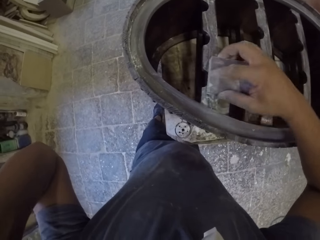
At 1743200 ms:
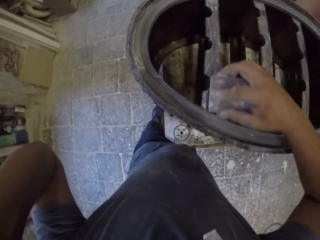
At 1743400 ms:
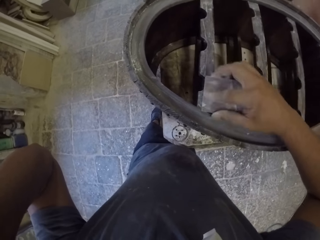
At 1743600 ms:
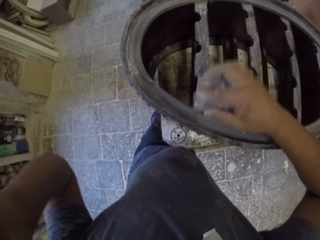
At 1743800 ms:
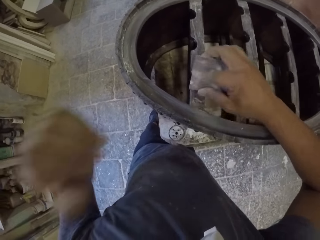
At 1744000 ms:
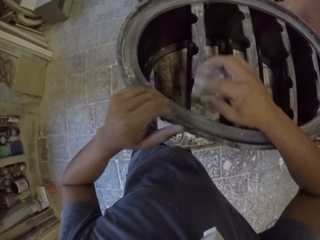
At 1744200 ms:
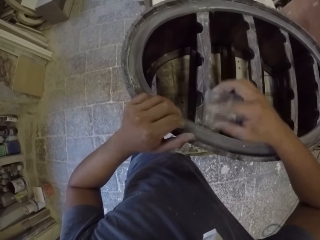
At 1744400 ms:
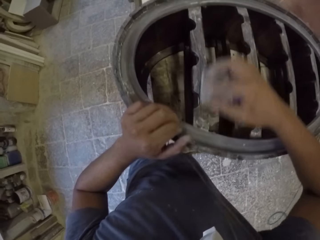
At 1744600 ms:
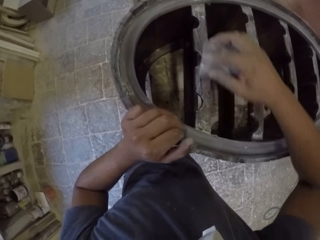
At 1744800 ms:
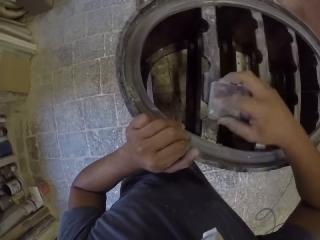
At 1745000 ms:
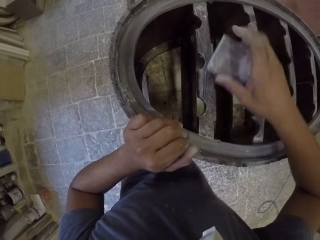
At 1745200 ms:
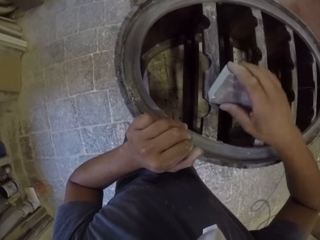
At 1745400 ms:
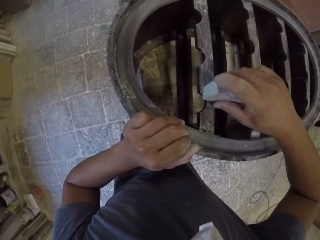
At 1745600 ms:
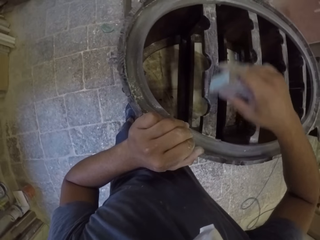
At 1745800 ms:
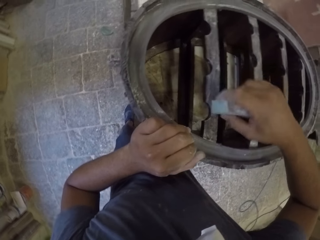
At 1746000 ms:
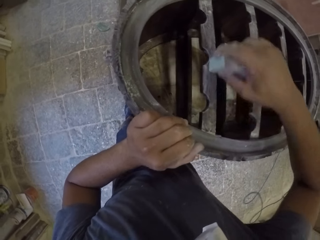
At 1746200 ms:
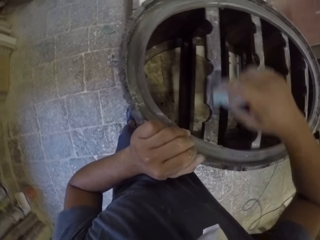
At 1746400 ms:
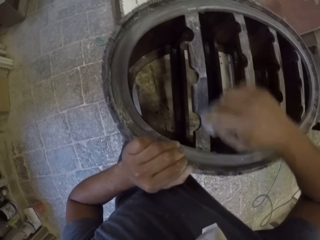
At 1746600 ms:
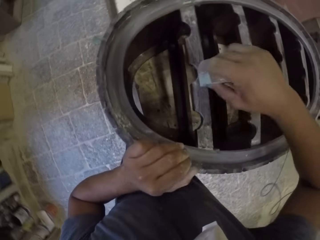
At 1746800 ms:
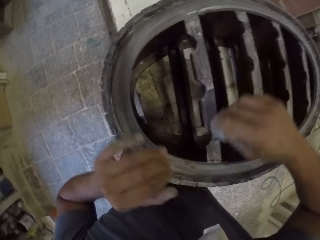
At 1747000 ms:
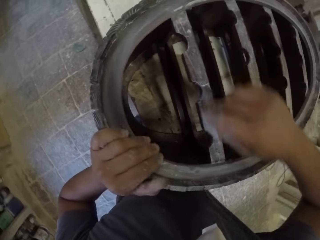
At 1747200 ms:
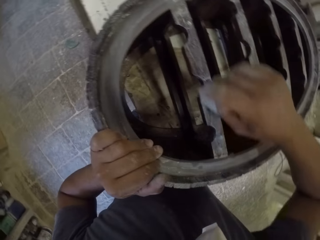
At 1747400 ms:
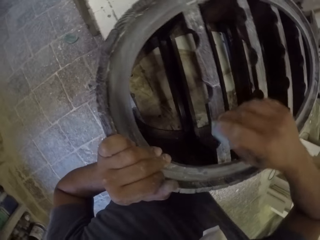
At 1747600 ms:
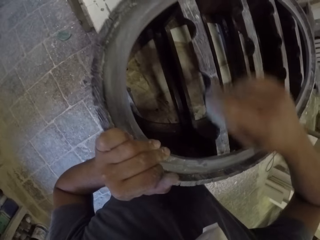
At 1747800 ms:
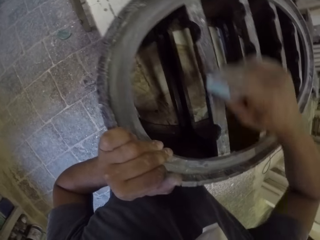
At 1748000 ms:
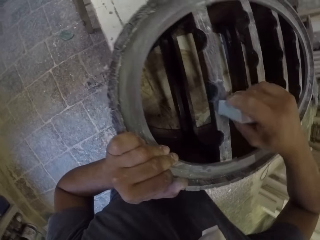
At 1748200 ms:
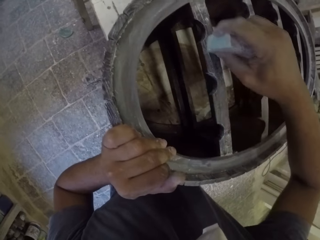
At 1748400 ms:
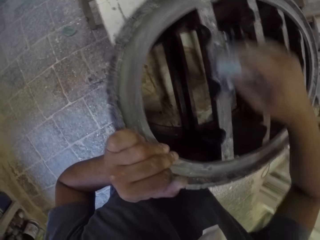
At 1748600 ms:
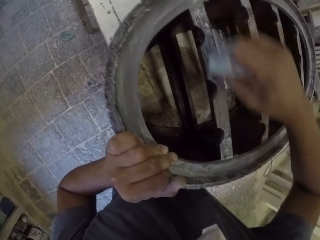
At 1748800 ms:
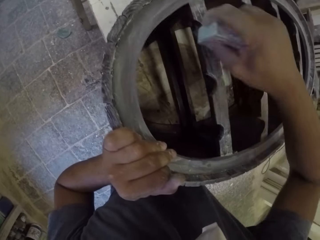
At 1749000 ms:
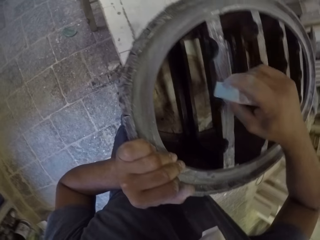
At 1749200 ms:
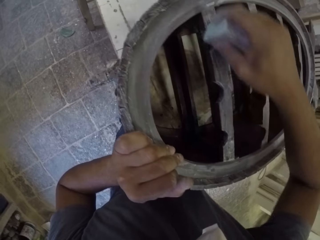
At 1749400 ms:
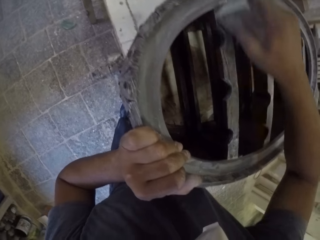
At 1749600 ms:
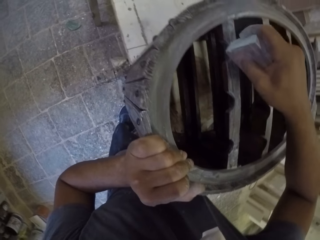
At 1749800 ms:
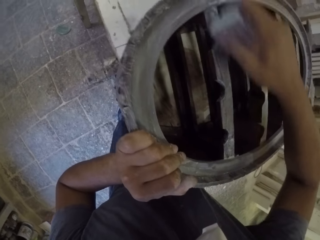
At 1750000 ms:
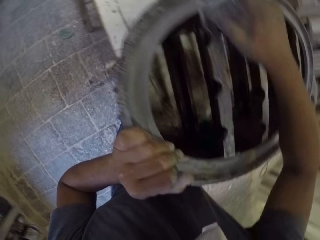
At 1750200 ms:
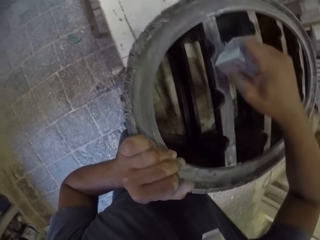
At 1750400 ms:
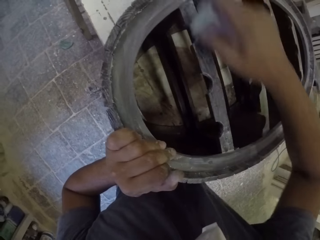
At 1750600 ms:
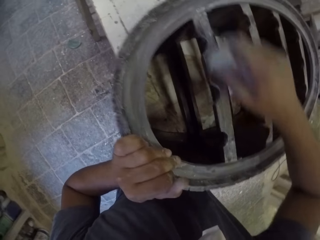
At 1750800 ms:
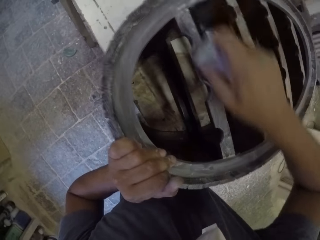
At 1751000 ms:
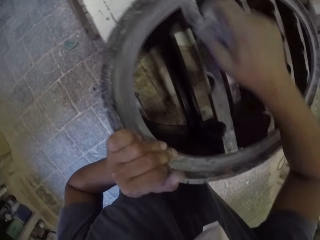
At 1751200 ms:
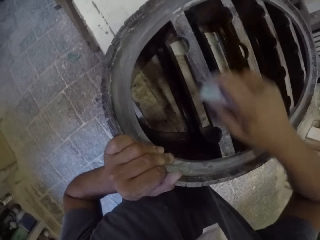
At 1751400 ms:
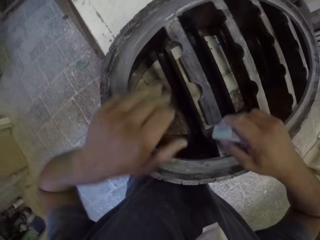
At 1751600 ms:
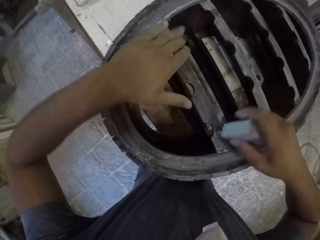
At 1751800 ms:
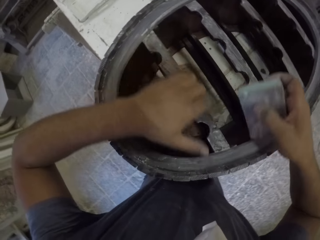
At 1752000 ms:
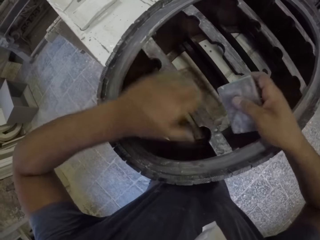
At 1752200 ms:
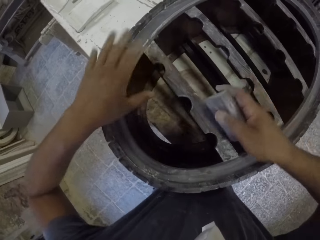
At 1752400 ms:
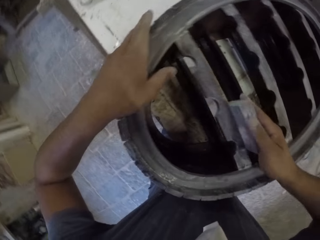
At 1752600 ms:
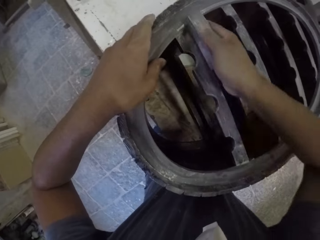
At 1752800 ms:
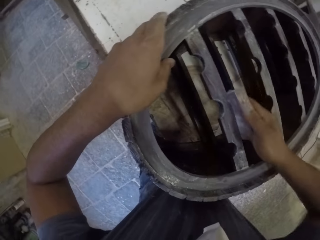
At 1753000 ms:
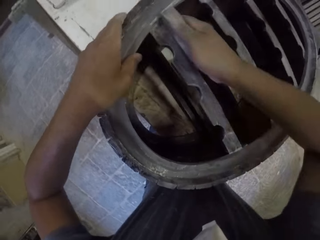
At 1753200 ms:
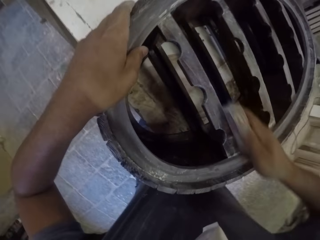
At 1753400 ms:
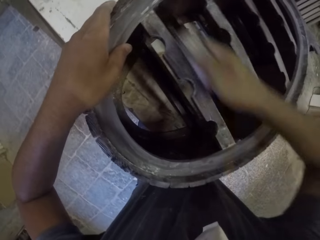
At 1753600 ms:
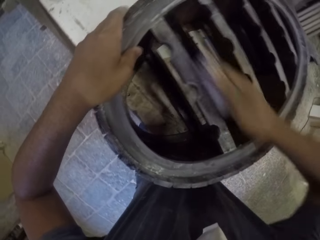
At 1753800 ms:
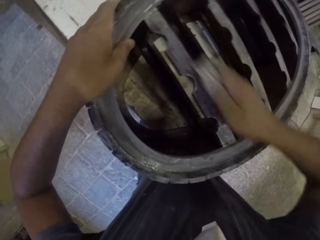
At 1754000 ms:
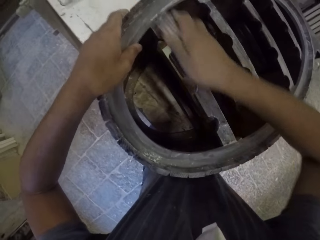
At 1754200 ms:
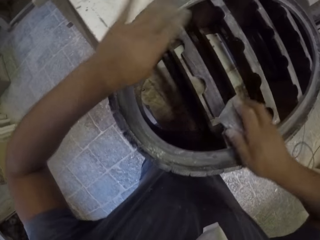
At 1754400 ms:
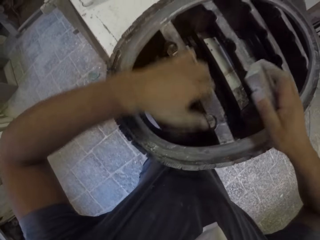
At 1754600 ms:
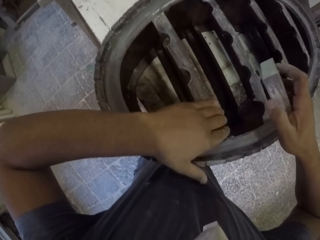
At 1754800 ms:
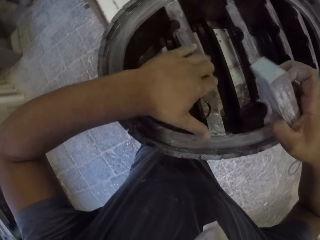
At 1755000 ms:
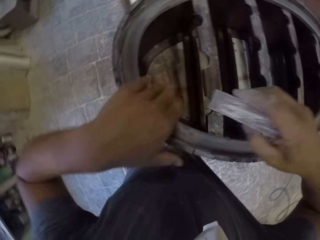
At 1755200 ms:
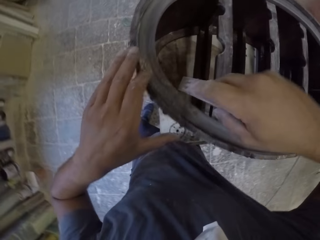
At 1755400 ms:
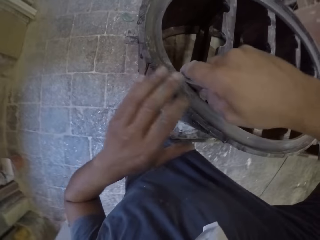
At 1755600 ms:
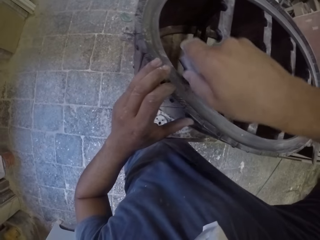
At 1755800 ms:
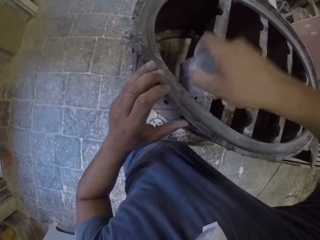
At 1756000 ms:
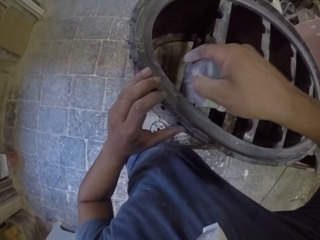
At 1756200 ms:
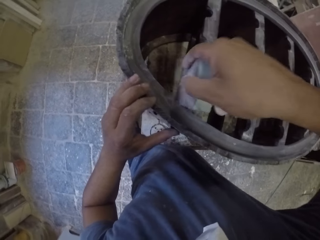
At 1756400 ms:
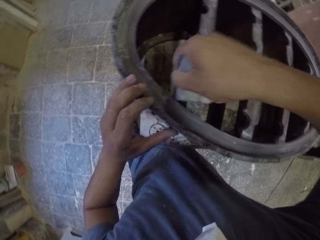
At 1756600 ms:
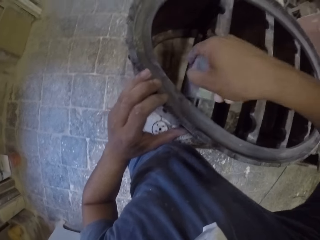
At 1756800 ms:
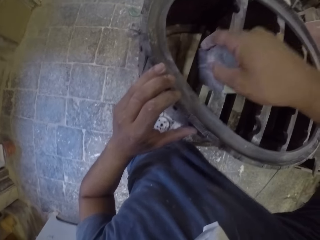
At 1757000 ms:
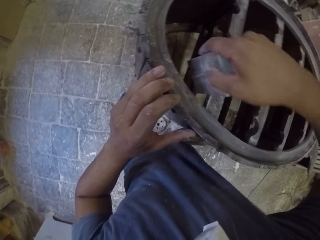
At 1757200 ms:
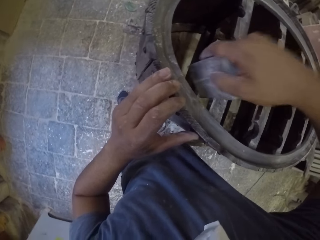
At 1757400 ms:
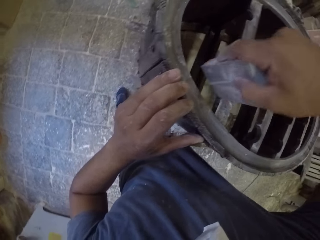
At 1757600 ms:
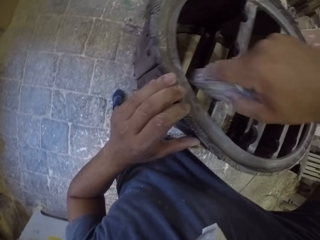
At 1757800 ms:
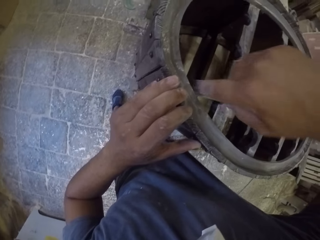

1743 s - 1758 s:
The camera wearer puts his left hand on the wooden rack. He holds sandpaper or a smoothing stone. He wipes the wooden rack with his left hand. He smooths the wooden rack with the smoothing stone. He puts his left hand on the wooden rack. He wipes the wooden rack with his left hand. He holds the sandpaper. He puts his left hand on the wooden rack. He smooths the wooden rack with the smoothing stone.

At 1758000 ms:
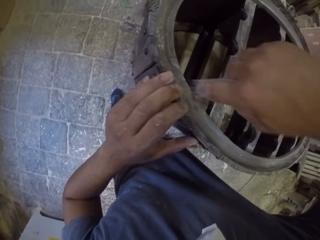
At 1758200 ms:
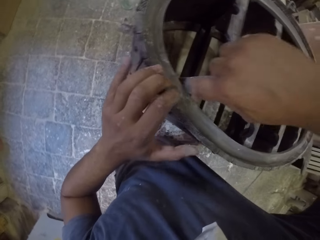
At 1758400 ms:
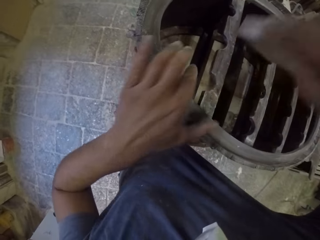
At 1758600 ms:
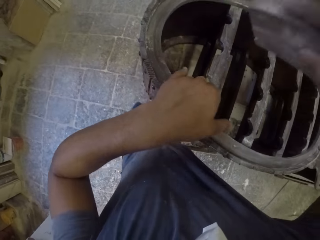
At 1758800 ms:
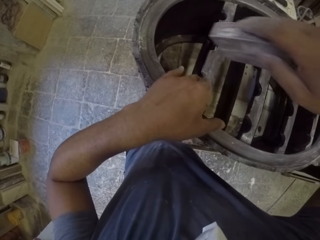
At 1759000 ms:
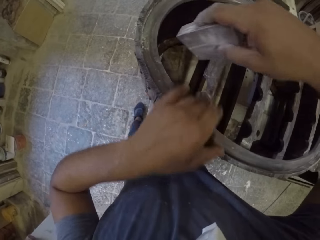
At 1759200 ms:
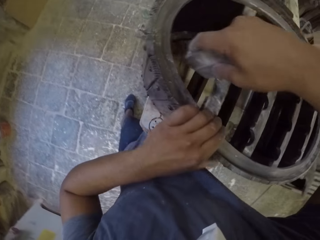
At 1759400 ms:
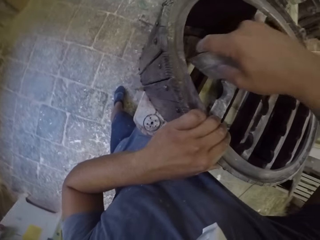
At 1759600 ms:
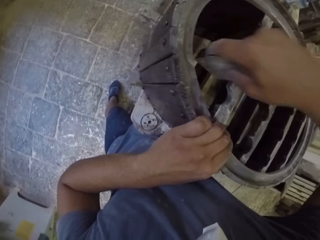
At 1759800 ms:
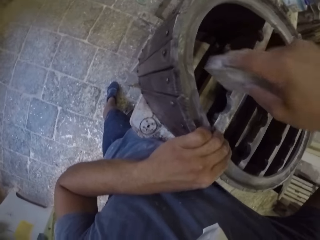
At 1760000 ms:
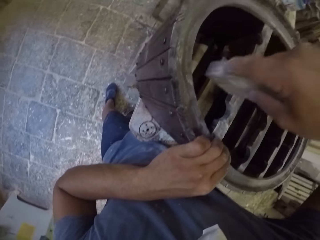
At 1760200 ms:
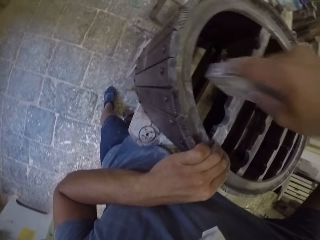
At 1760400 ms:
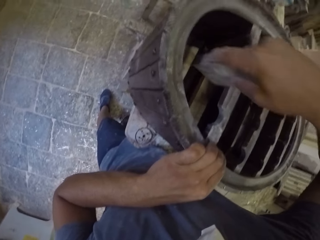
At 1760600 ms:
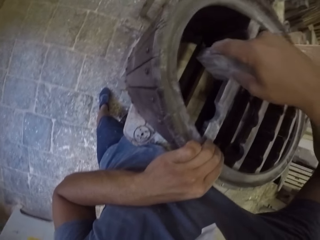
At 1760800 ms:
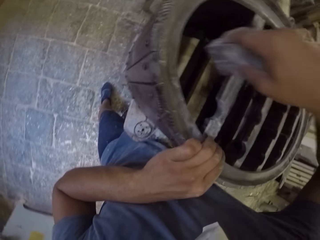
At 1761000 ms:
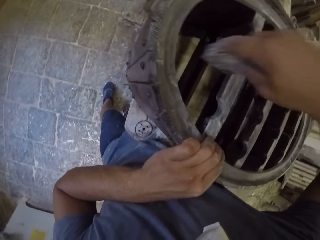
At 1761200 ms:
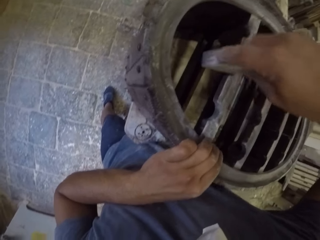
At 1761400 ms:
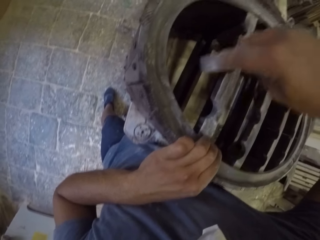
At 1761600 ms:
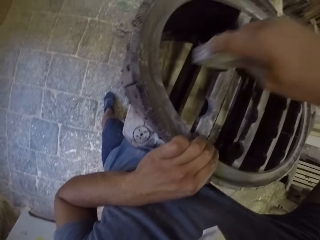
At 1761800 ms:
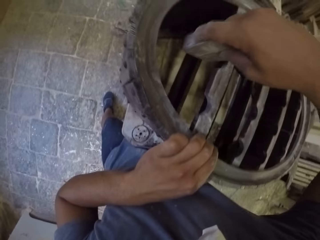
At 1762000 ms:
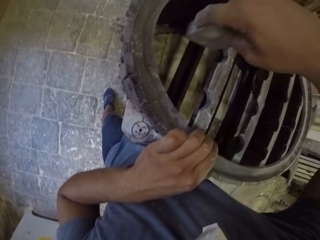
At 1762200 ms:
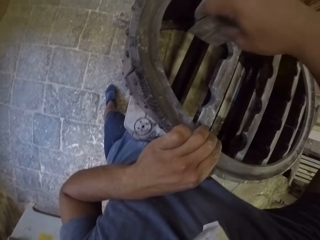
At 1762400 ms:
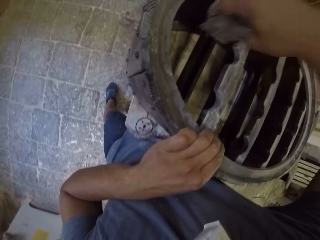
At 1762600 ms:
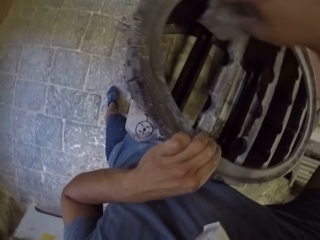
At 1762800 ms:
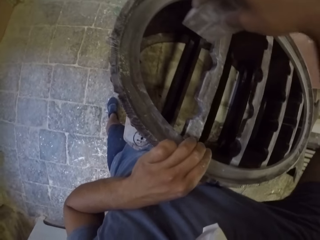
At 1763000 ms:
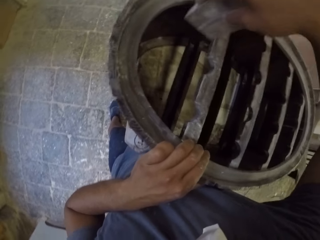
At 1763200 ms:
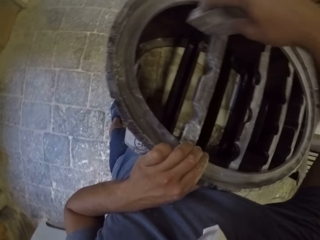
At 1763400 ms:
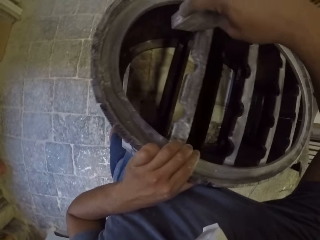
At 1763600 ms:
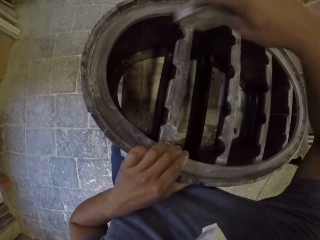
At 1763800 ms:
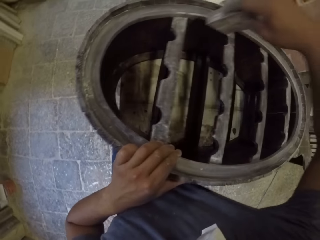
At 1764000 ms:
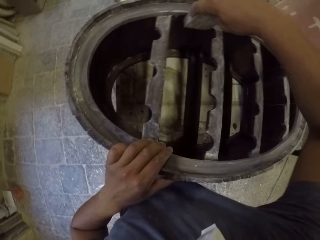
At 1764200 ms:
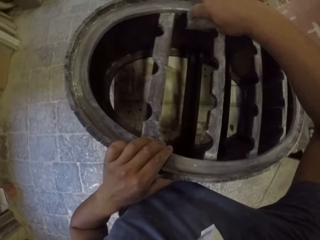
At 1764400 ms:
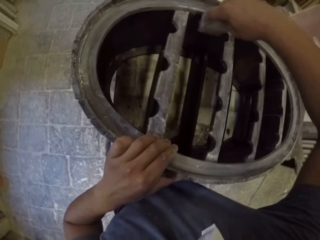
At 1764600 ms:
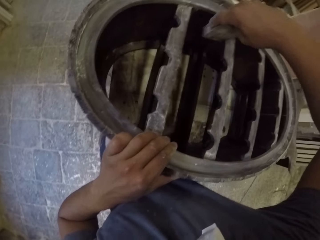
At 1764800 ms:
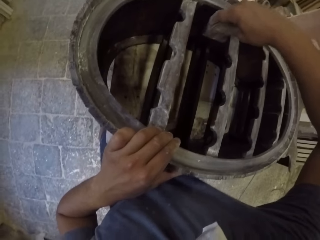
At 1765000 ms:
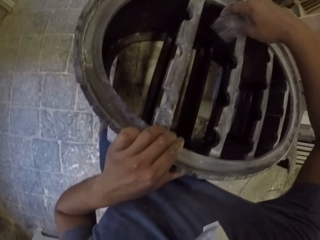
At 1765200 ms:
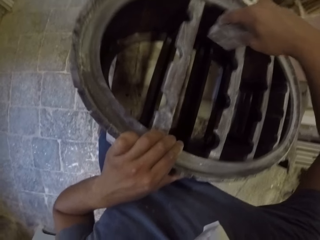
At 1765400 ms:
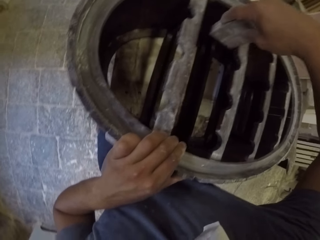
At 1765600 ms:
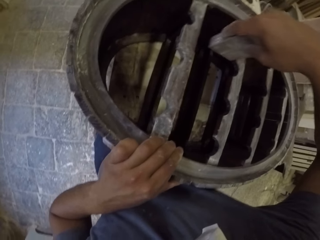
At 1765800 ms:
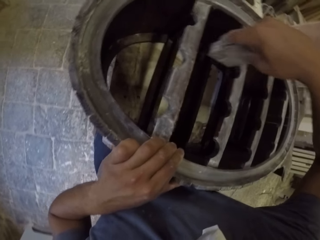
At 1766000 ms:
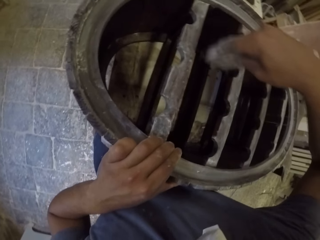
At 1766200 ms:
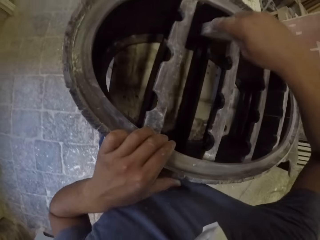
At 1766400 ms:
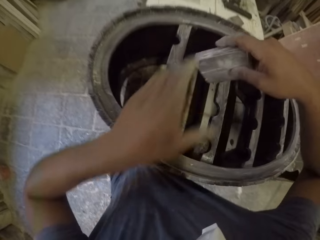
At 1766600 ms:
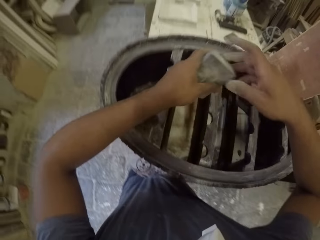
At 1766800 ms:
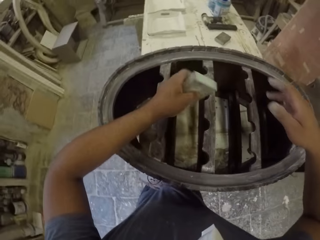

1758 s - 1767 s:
The camera wearer wipes the wooden rack with his left hand. He holds sandpaper or a smoothing stone. He puts his left hand on the wooden rack. He smooths the wooden rack with the smoothing stone.
